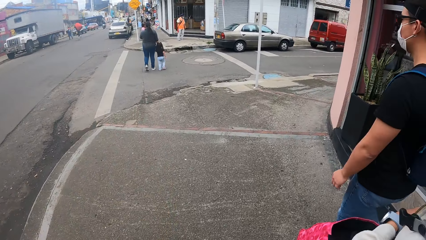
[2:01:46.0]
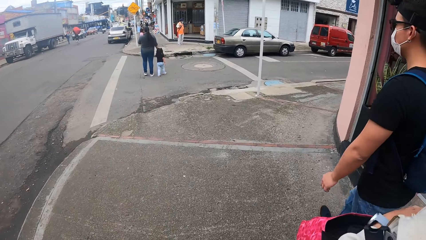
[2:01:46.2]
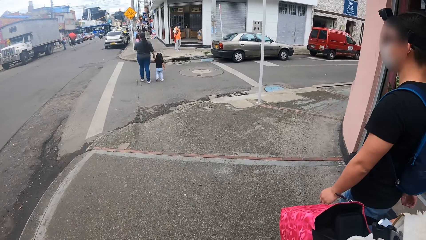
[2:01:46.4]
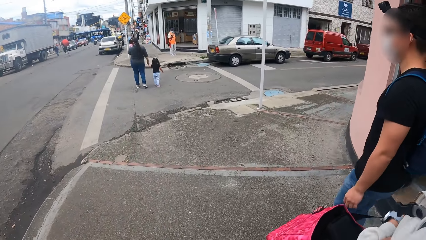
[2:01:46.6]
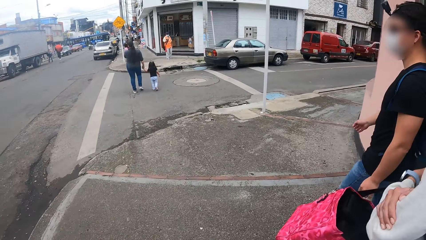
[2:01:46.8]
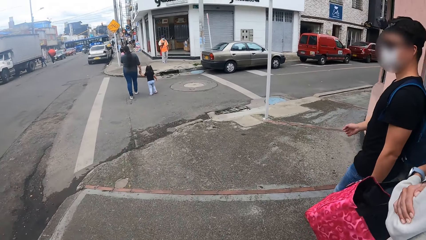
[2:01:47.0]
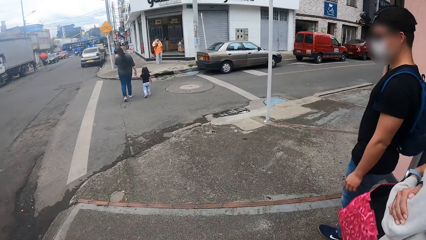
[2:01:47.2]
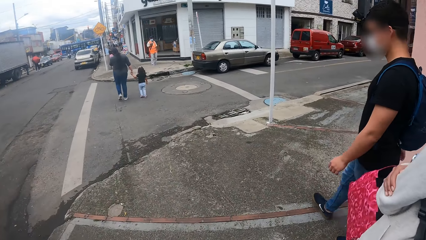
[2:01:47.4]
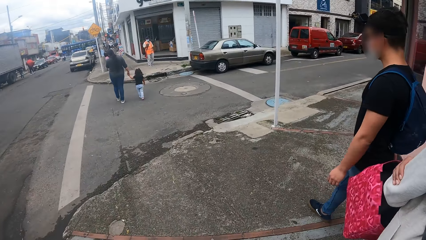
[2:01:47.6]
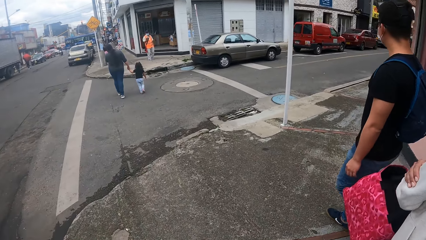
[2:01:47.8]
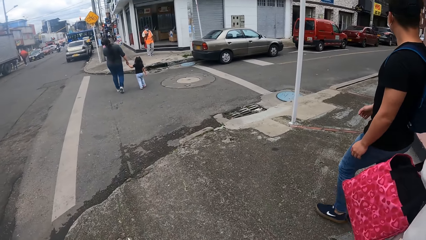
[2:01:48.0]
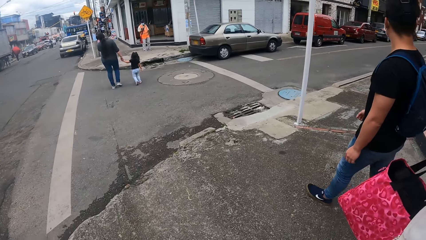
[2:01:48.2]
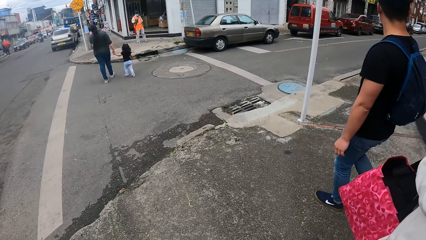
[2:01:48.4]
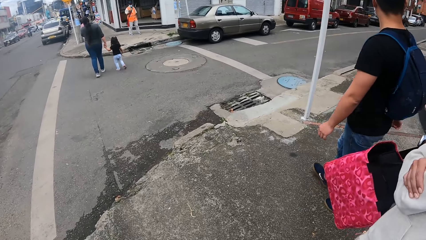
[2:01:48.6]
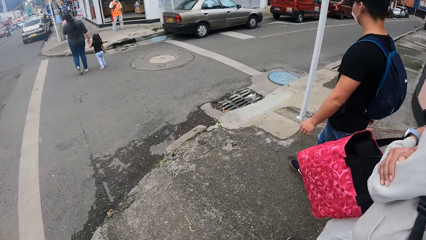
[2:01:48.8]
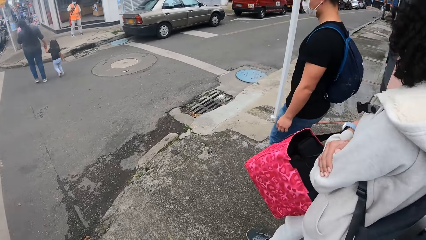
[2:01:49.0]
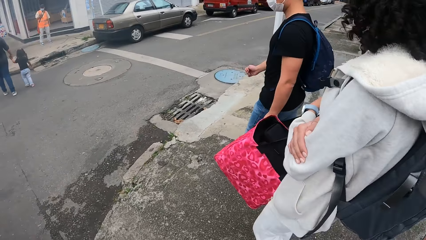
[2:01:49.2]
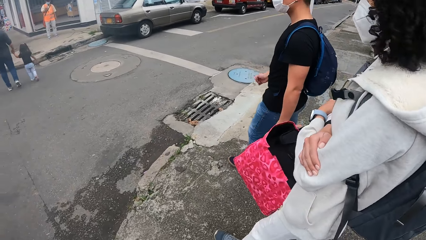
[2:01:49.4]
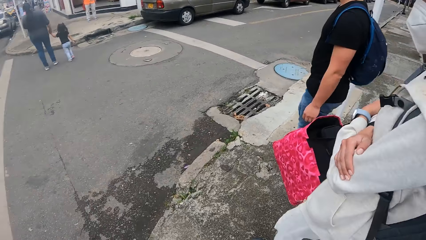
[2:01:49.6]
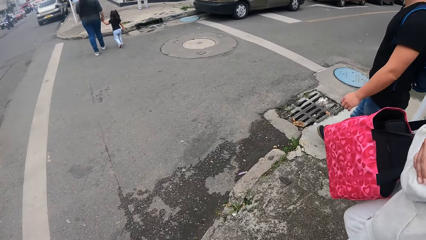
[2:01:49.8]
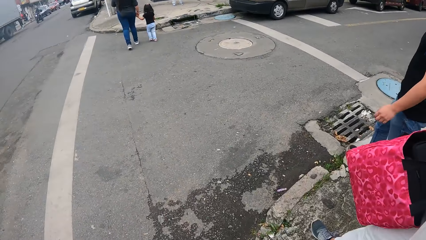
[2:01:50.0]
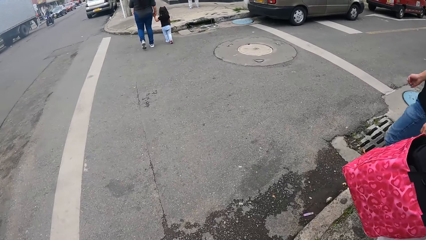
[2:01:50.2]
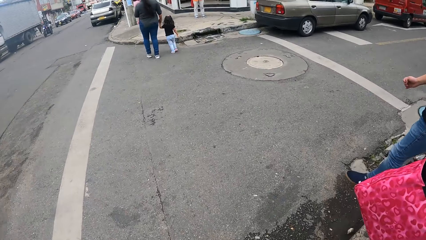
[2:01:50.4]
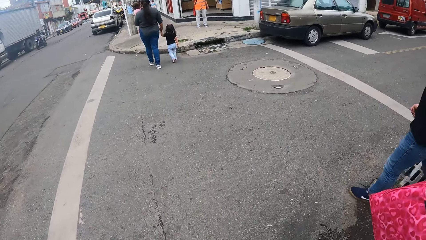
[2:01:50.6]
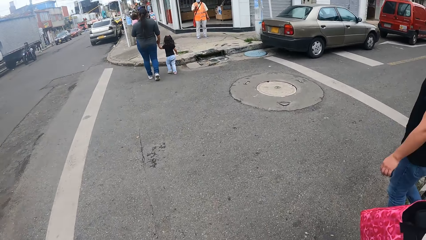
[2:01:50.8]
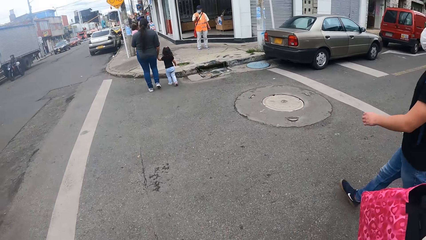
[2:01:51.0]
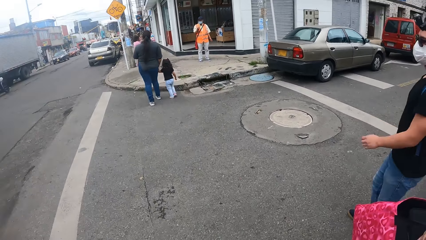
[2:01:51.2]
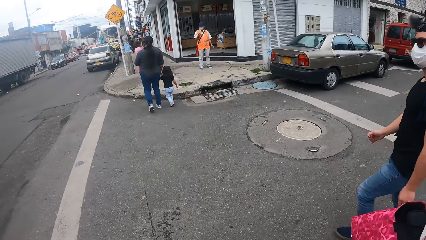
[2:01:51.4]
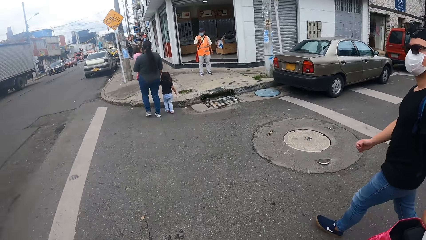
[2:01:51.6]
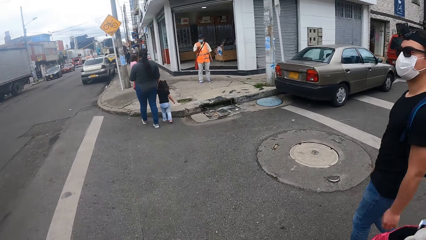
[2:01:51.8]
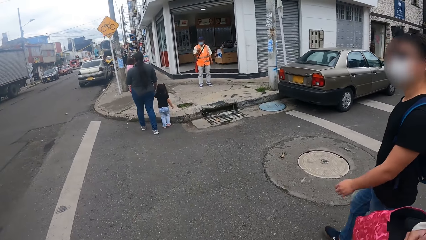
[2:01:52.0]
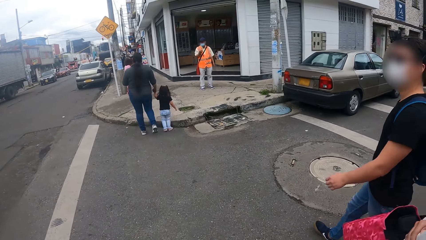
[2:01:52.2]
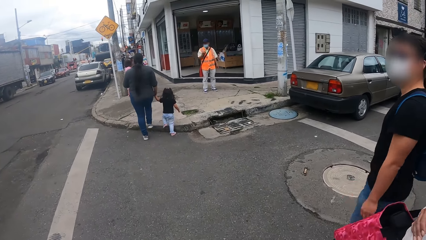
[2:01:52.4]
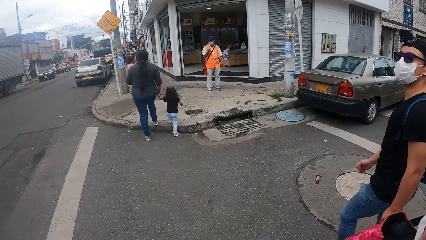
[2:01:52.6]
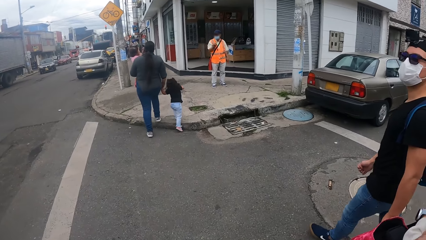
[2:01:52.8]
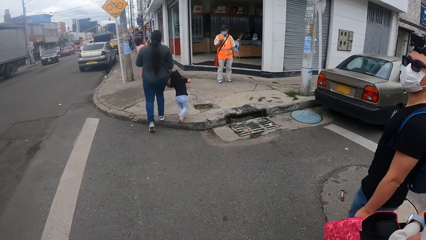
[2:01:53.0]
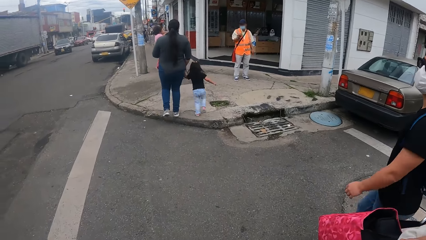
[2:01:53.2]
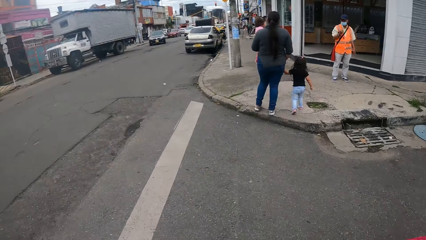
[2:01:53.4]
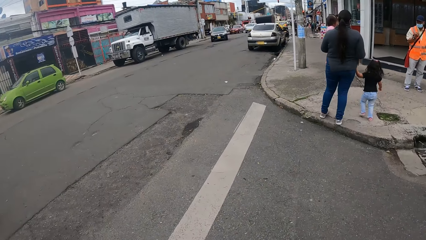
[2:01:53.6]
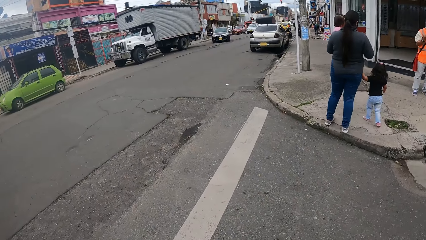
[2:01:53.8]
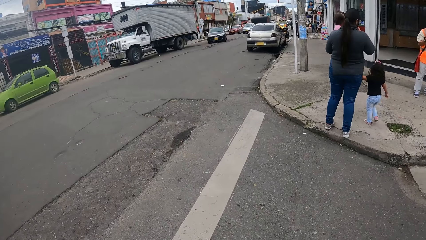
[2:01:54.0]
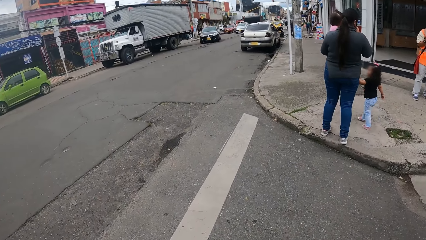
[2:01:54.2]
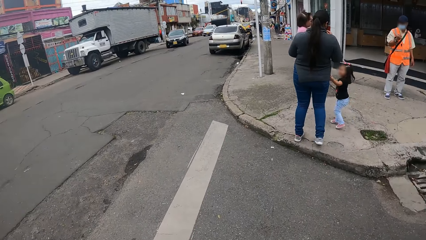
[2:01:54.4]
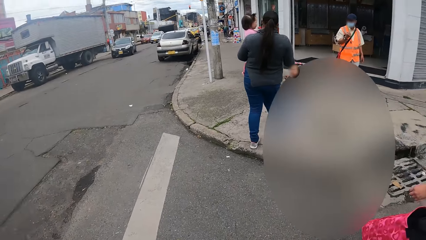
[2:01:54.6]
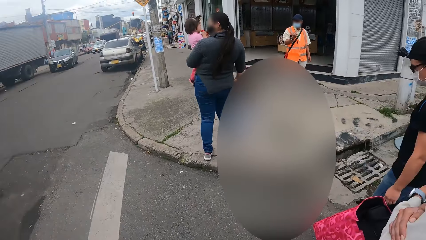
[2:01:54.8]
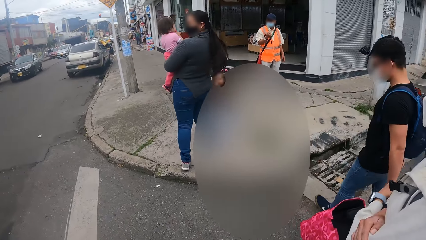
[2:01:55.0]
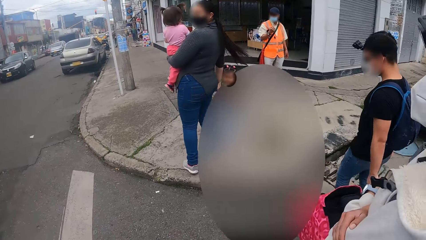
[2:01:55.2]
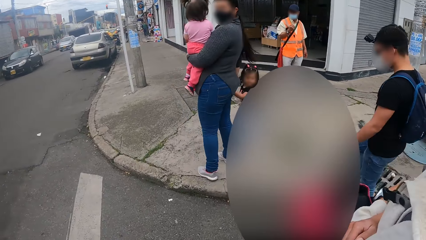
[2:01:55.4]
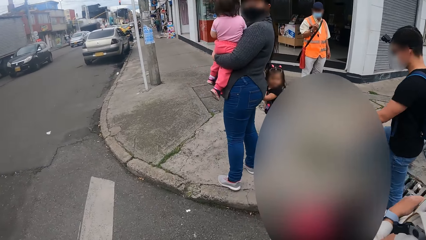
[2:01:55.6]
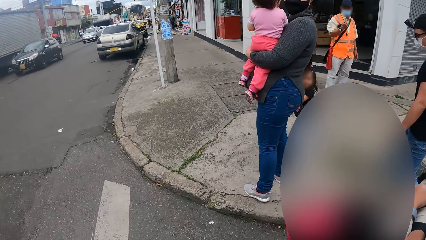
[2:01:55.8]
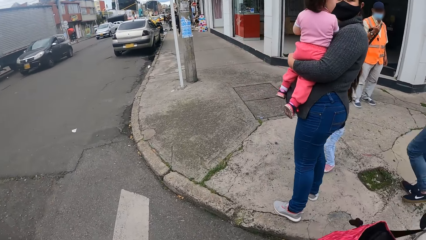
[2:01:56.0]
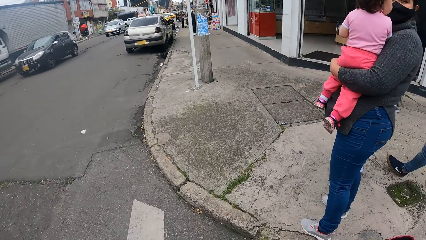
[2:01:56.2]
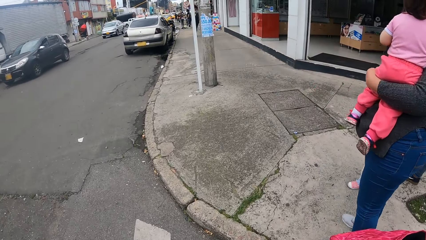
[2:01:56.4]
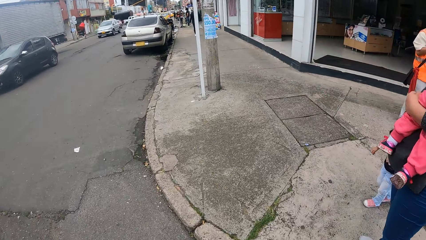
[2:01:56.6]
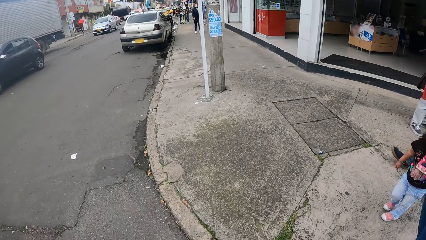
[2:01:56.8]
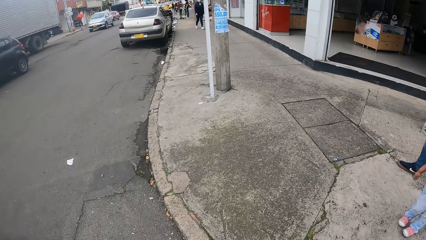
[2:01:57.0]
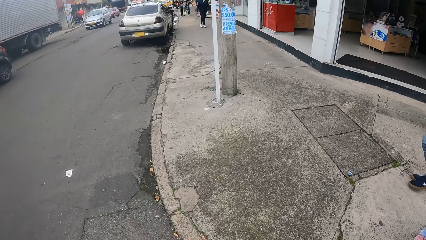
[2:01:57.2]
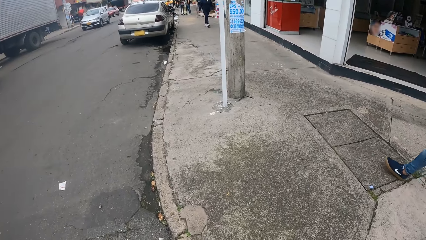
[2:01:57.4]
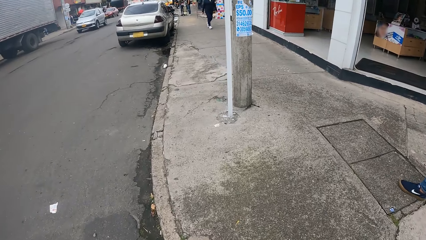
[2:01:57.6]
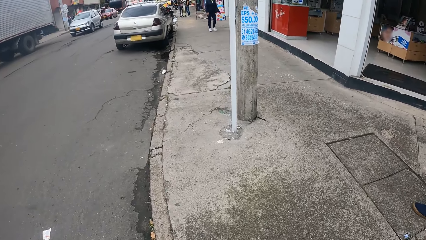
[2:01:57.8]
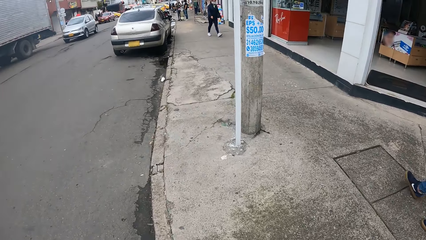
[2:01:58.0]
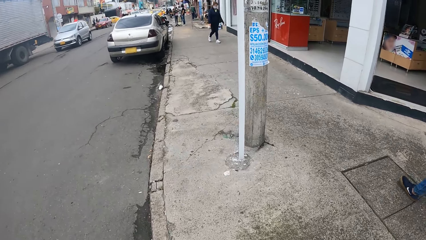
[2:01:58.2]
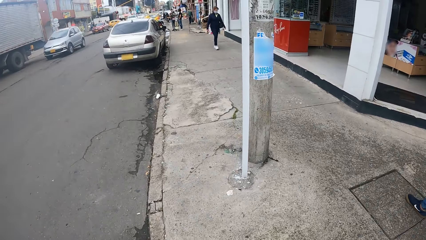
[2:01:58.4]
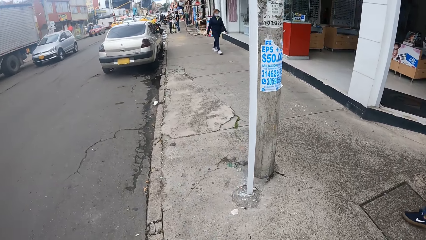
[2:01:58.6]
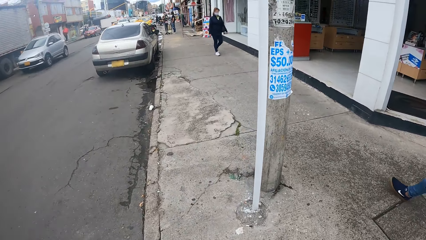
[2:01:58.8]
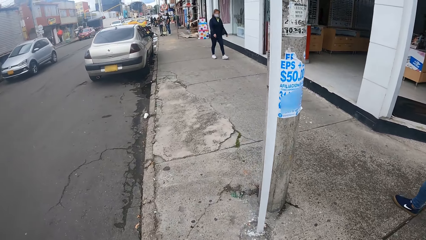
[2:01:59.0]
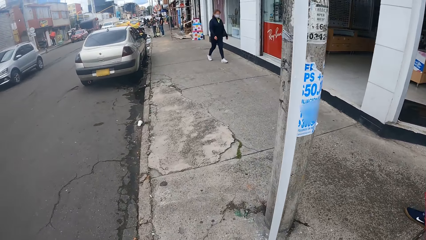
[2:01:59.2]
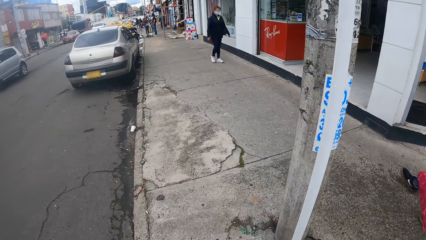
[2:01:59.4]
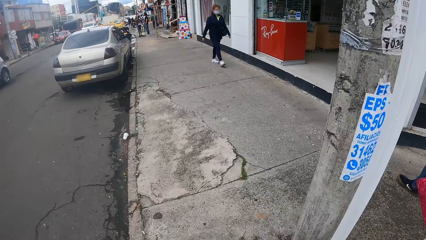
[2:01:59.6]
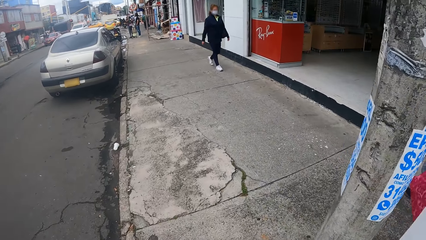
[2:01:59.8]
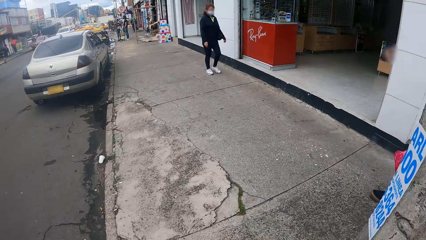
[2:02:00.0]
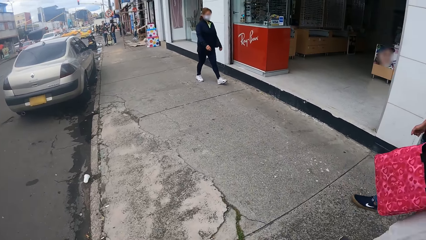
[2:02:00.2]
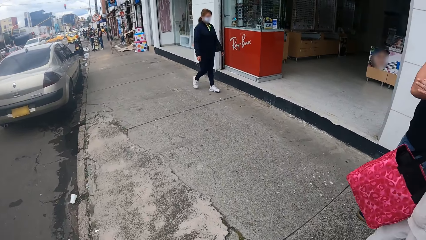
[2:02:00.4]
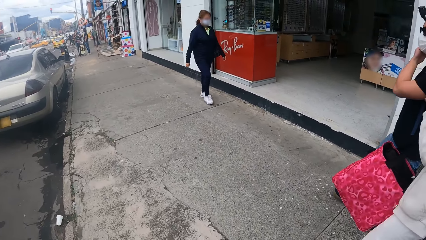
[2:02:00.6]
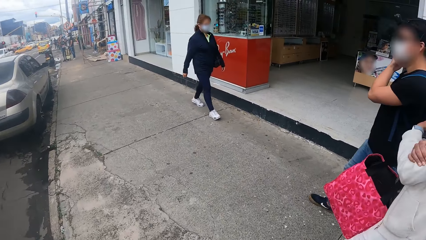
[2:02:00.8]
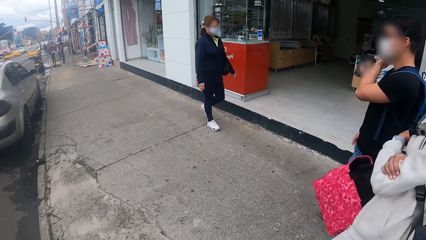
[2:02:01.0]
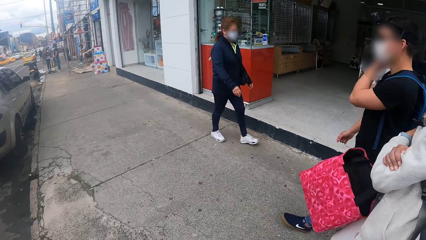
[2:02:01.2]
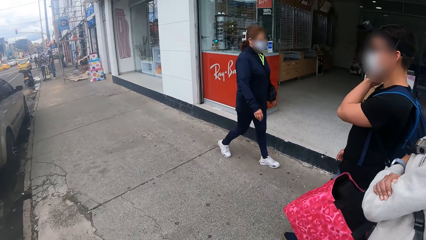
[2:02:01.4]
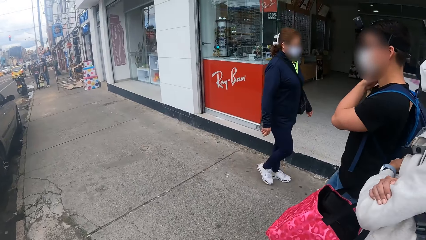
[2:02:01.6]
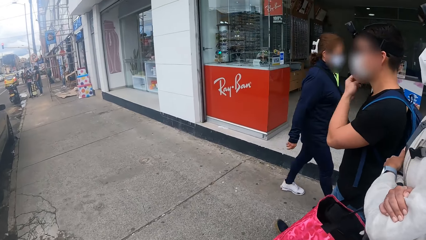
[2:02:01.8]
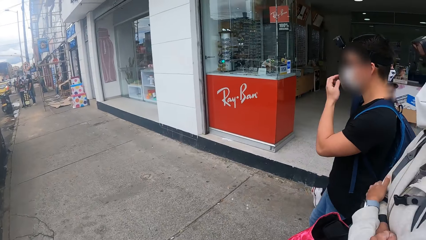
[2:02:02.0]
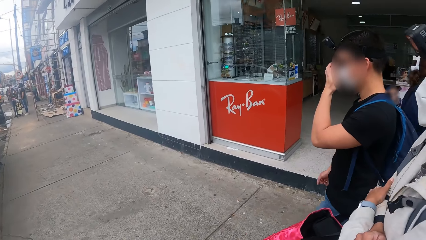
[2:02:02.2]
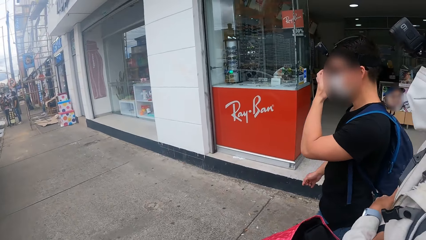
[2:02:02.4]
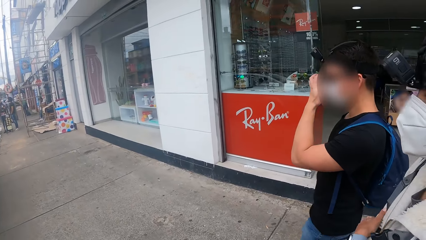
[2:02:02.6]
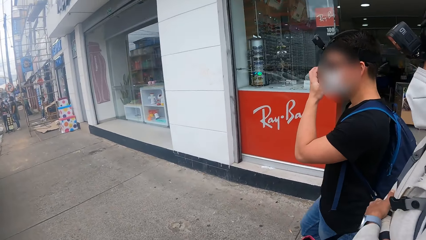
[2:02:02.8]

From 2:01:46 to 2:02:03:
The camera wearer crosses a road with a man and another man. They walk on a walkway with the first man and a woman. The first man touches his face with his left hand.
